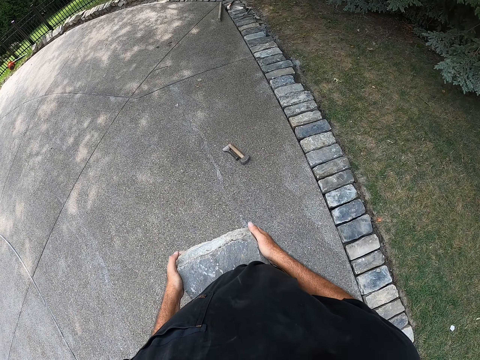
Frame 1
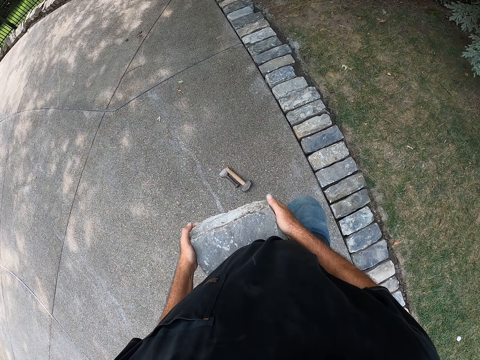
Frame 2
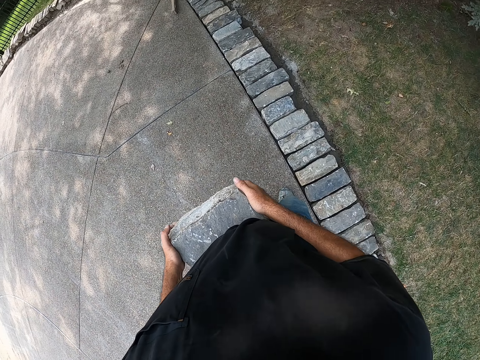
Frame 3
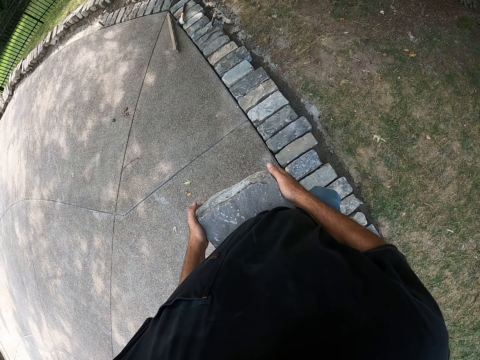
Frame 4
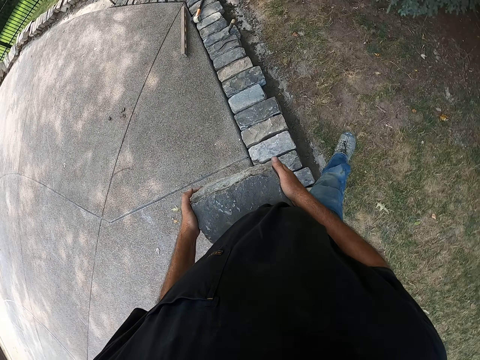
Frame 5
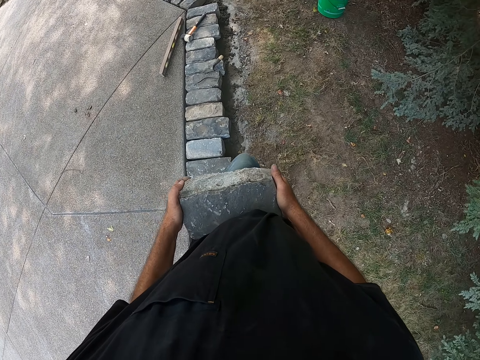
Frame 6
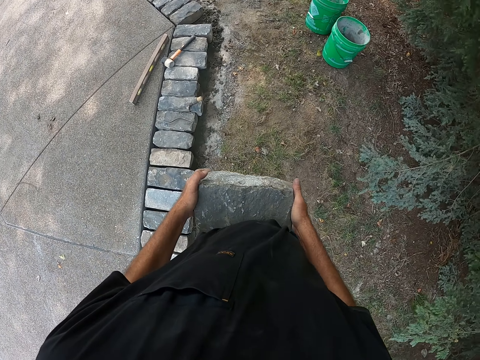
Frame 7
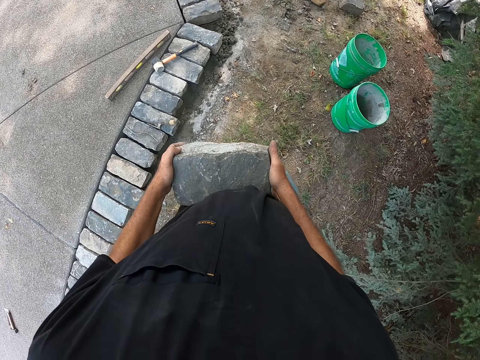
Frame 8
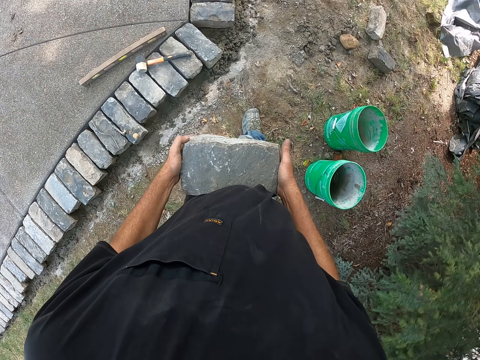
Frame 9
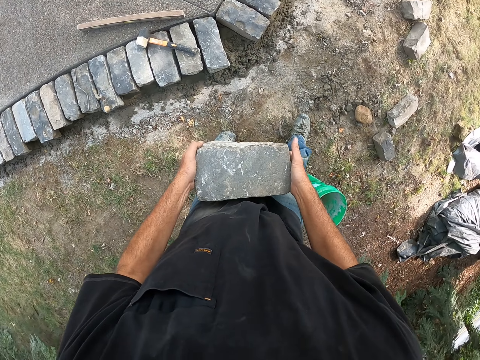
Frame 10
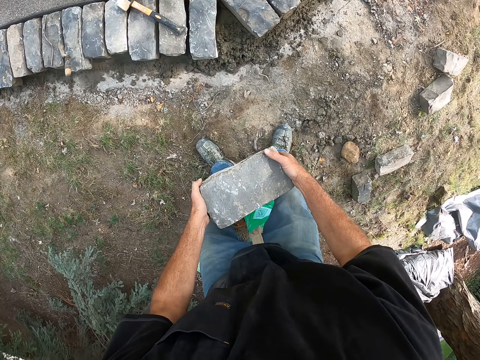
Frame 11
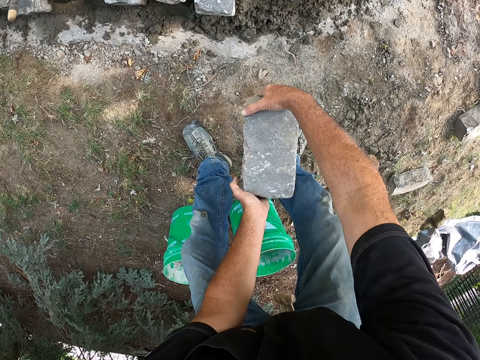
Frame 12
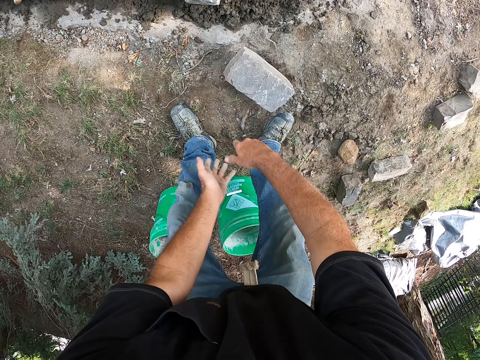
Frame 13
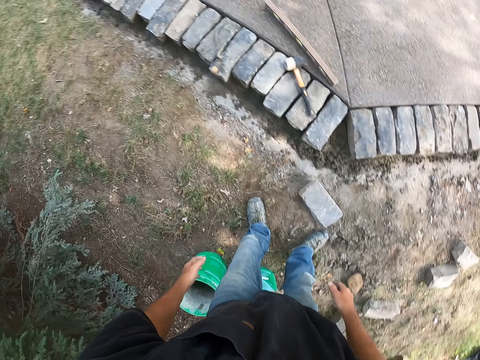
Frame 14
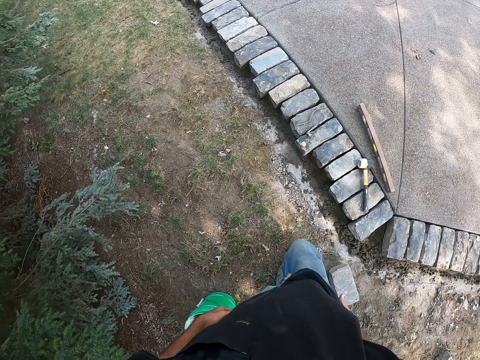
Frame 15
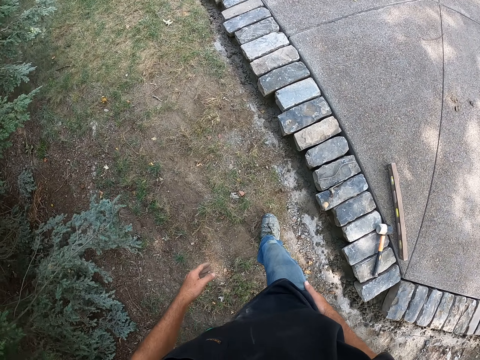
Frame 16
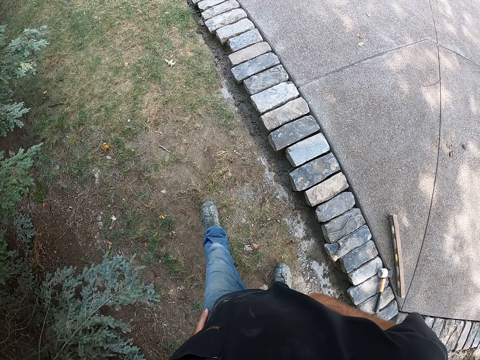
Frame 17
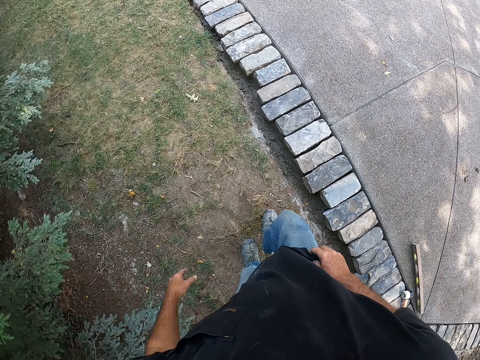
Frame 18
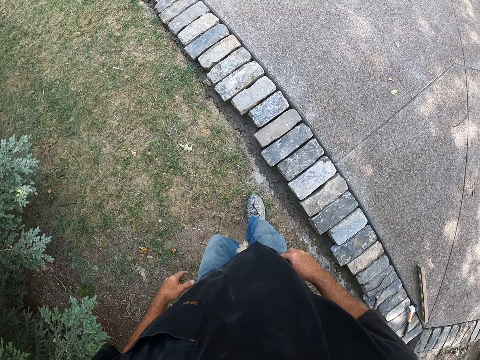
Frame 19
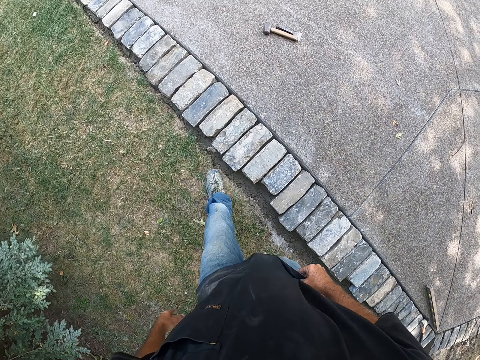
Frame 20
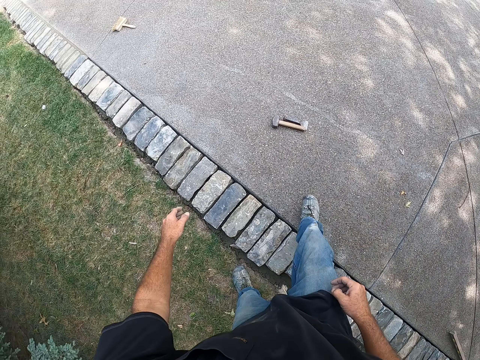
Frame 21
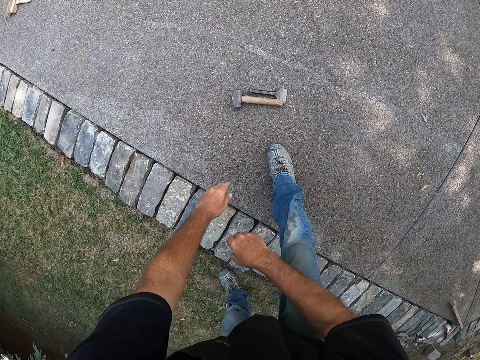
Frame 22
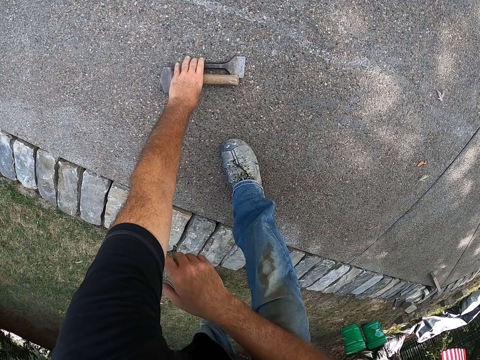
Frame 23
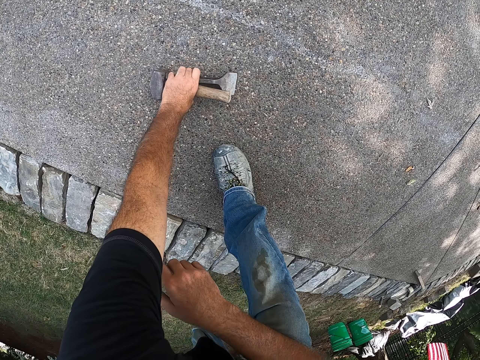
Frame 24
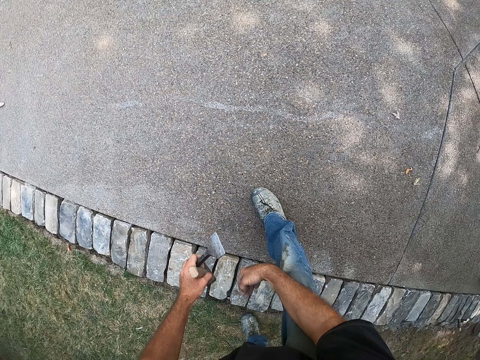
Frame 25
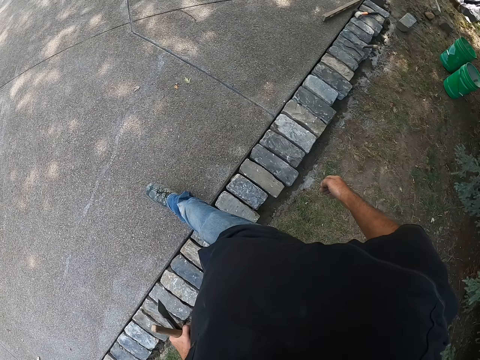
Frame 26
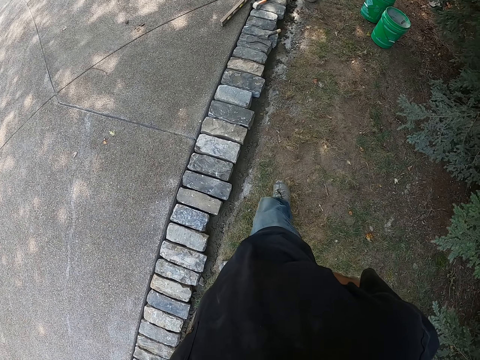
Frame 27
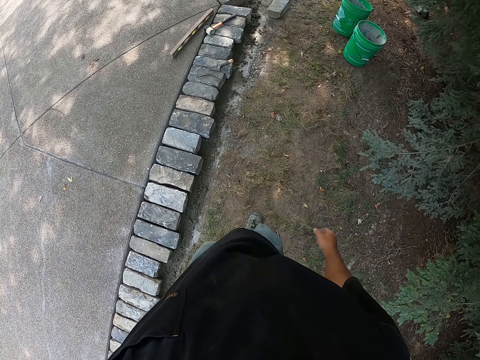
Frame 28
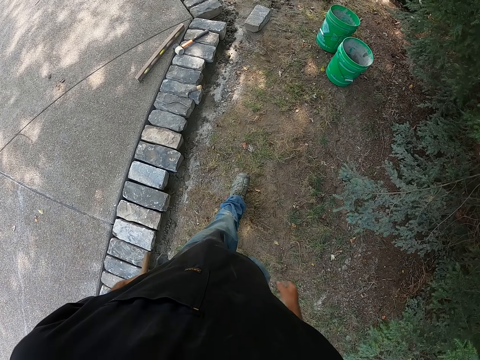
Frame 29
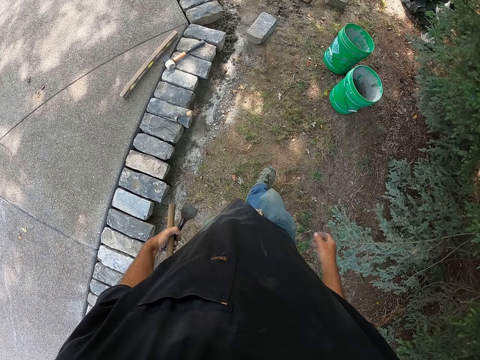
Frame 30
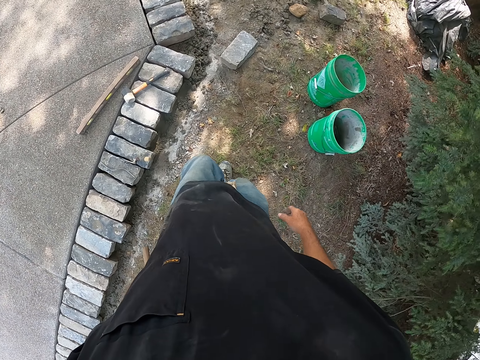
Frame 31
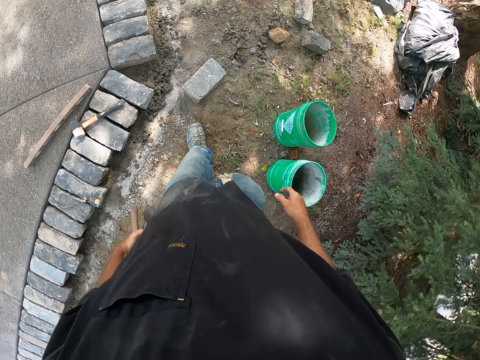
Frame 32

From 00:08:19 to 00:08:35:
The camera wearer walks from the tarred road to the lawn. He drops the stone on the ground with his hands. He walks around a construction site. He picks up a hammer from the floor with his left hand and picks up a brick bolster from the floor with his left hand. He walks around the construction site.

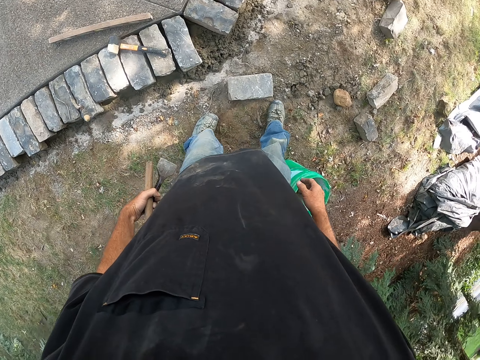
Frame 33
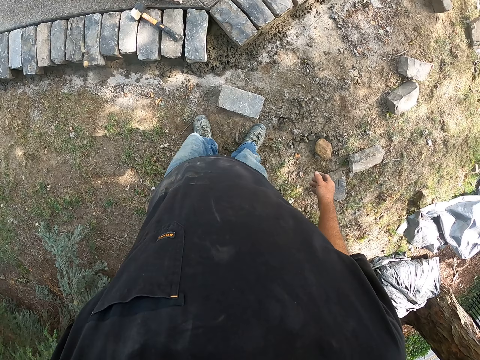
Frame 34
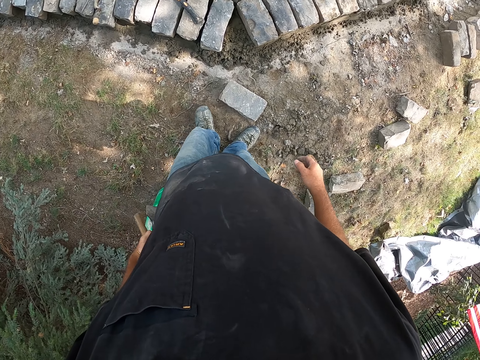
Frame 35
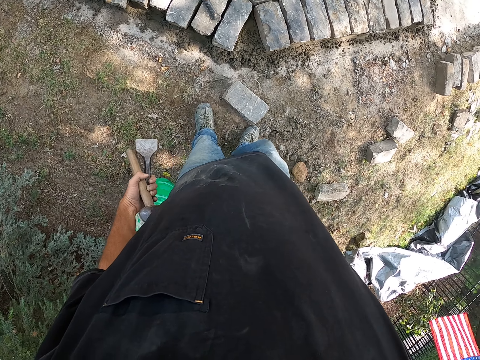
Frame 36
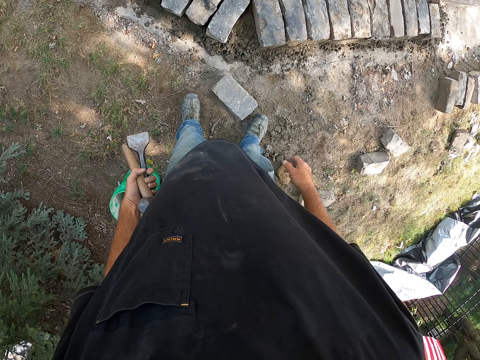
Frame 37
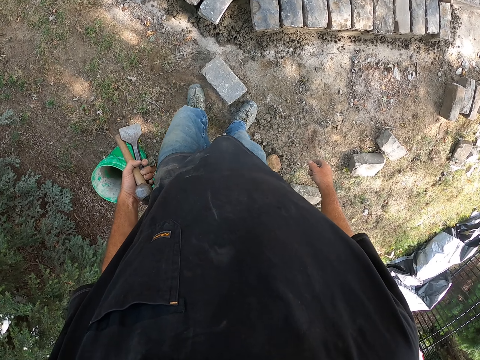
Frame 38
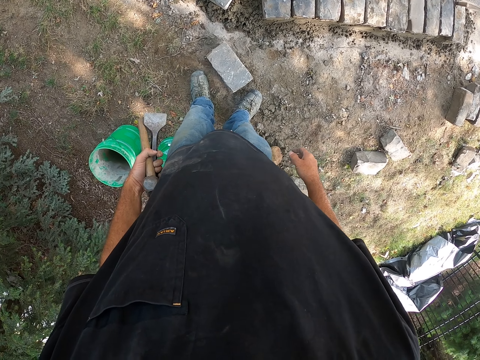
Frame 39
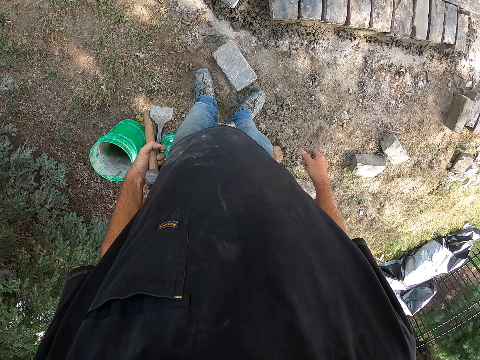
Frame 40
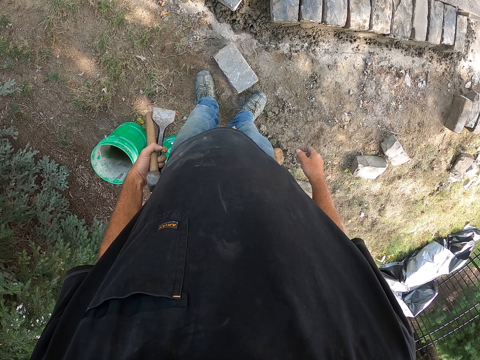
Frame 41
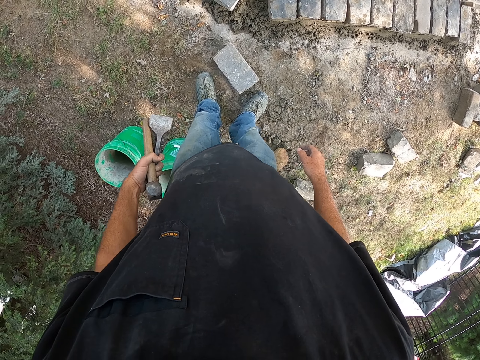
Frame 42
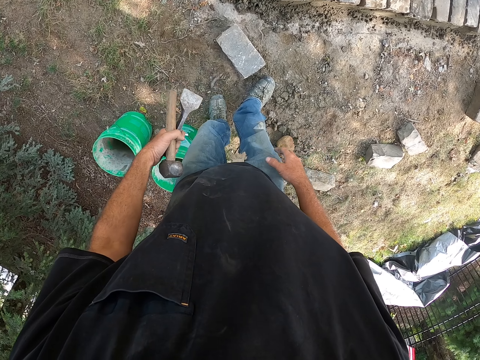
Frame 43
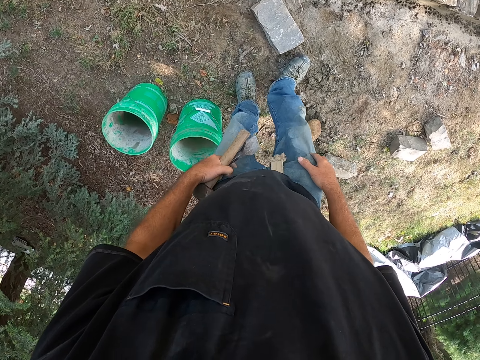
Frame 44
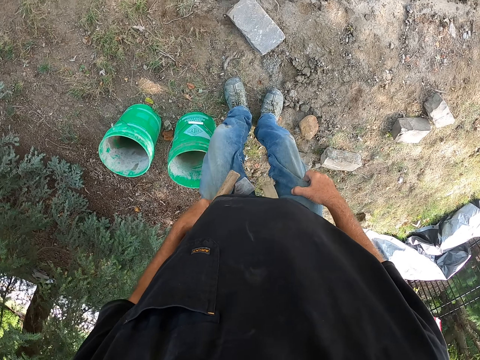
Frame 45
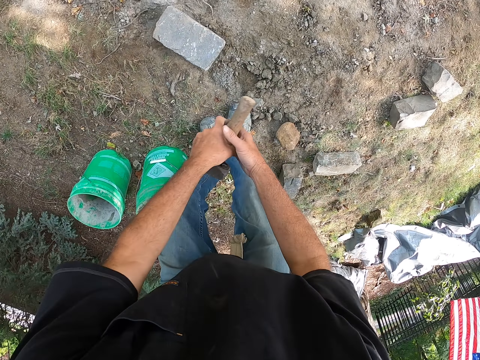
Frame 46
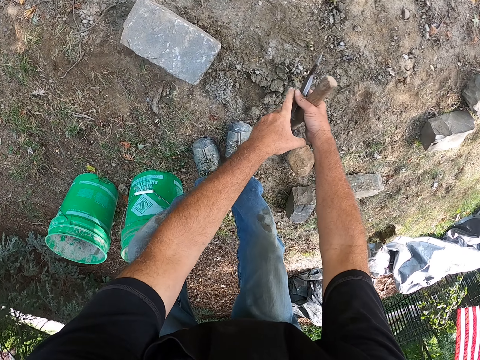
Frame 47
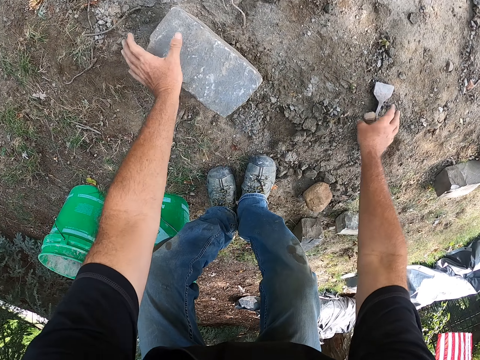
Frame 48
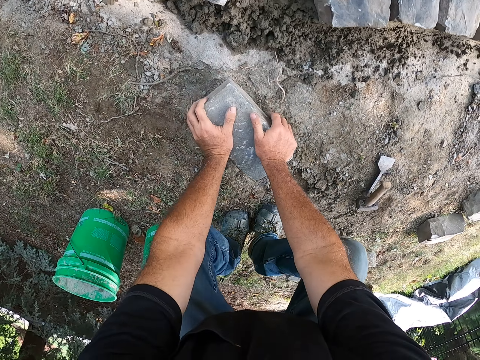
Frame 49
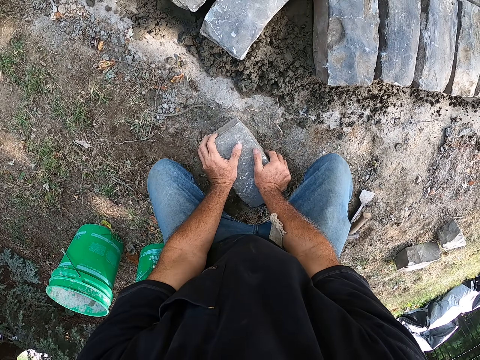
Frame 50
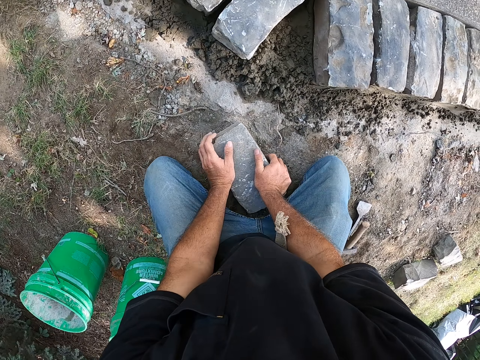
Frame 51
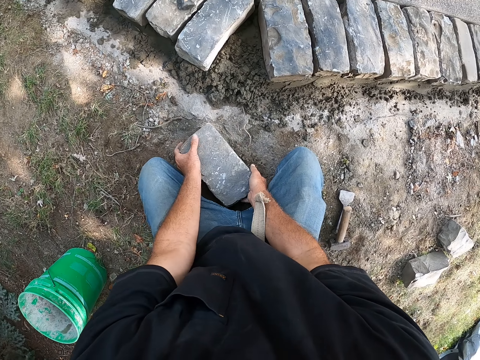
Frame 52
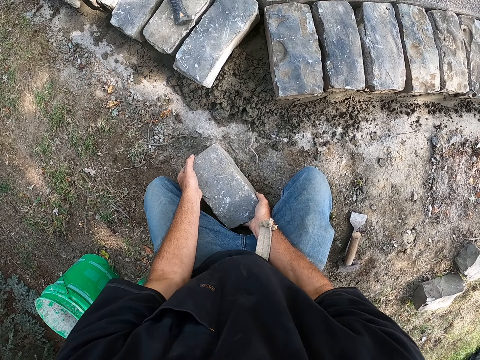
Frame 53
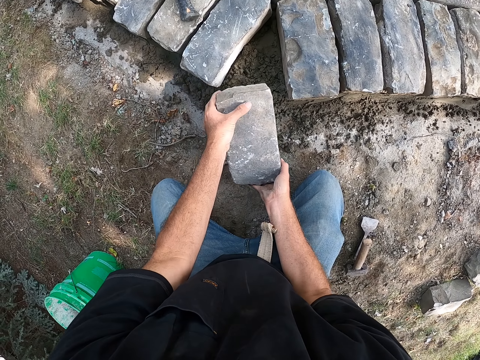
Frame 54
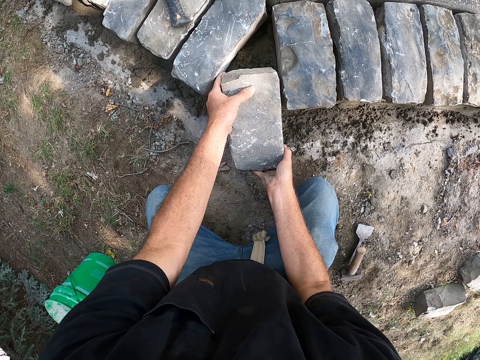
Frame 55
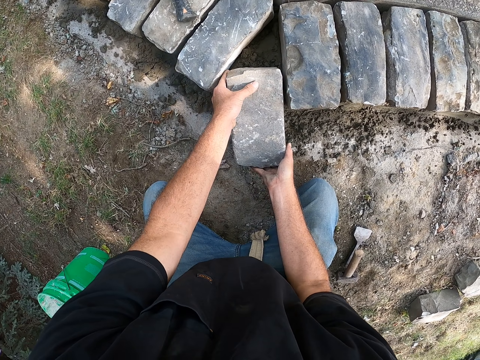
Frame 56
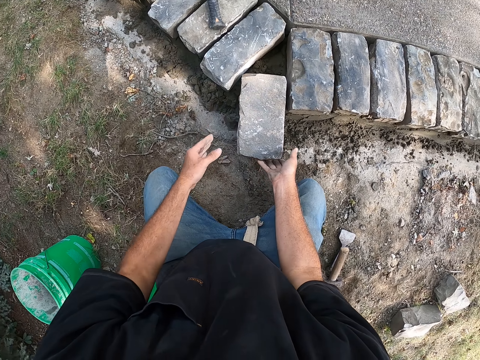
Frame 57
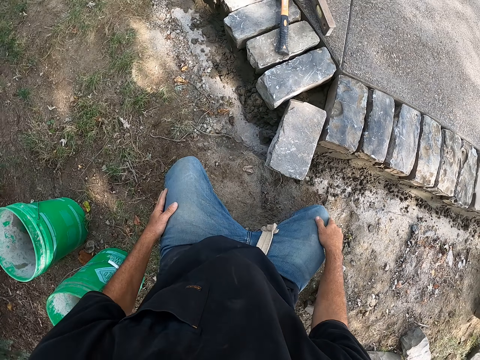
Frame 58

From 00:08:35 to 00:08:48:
The camera wearer looks around a construction site. He squats on the ground. He drops the brick bolster on the ground with his right hand and drops the hammer on the ground with his right hand. He adjusts a block on the ground. He picks up the stone from the ground with his hands. He drops the stone on the ground with his hands.
